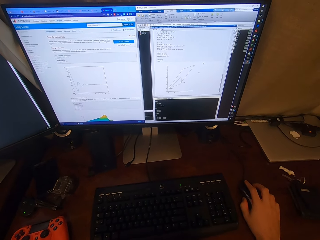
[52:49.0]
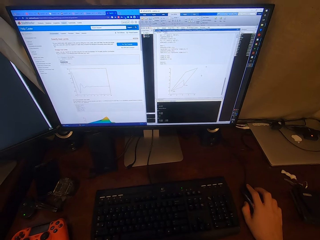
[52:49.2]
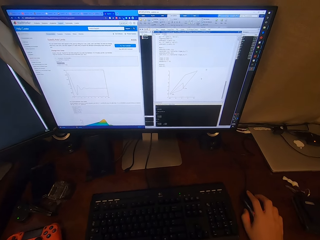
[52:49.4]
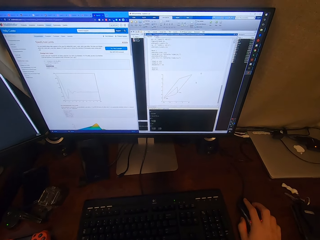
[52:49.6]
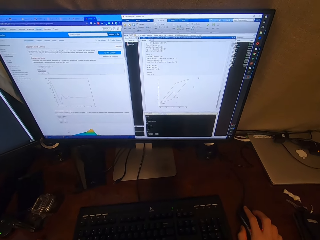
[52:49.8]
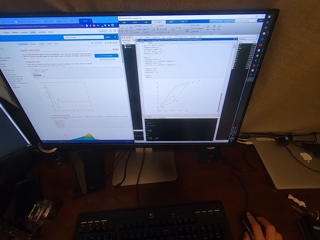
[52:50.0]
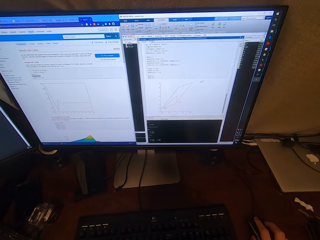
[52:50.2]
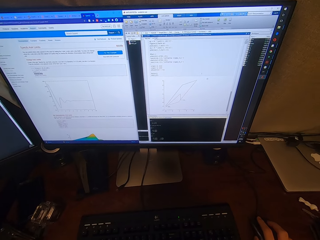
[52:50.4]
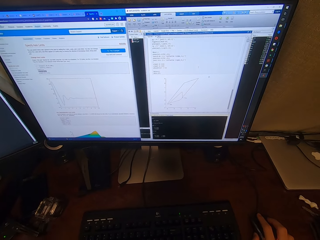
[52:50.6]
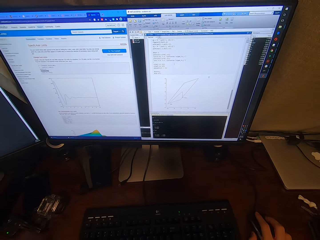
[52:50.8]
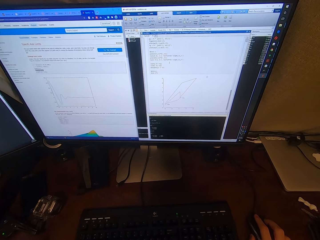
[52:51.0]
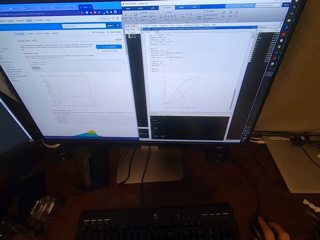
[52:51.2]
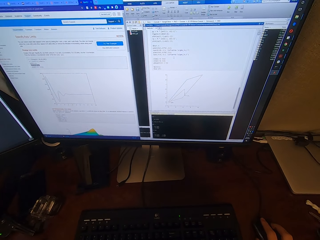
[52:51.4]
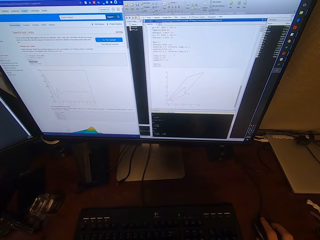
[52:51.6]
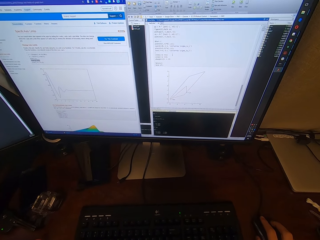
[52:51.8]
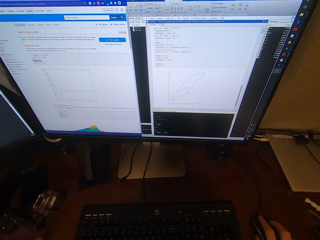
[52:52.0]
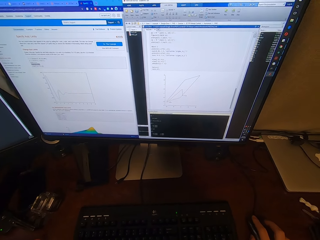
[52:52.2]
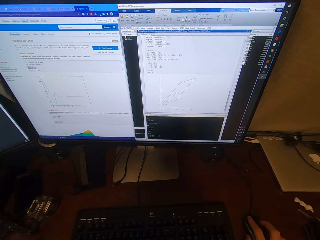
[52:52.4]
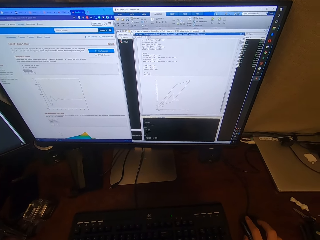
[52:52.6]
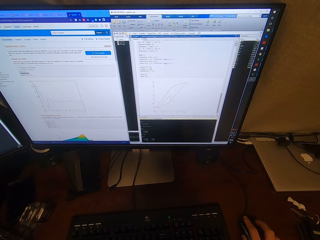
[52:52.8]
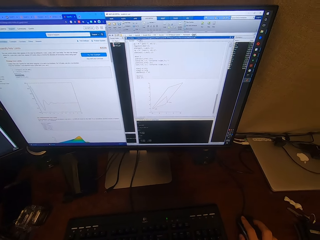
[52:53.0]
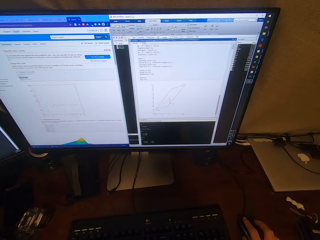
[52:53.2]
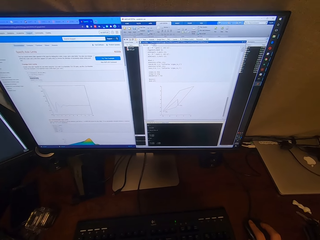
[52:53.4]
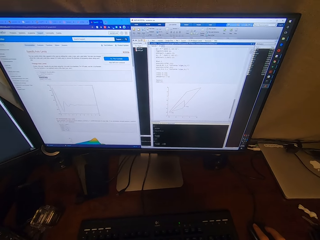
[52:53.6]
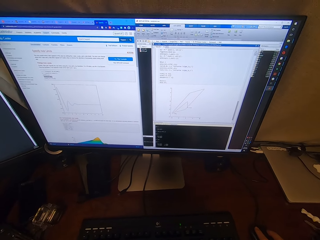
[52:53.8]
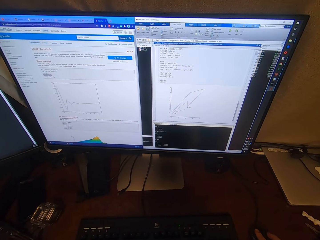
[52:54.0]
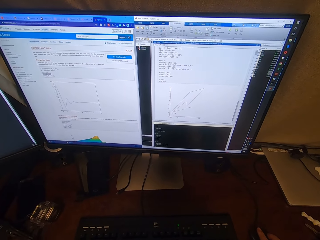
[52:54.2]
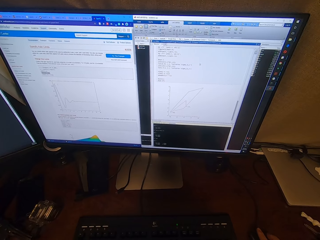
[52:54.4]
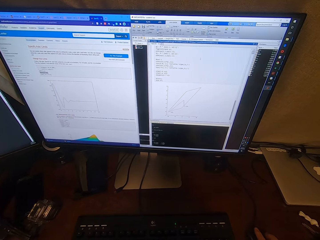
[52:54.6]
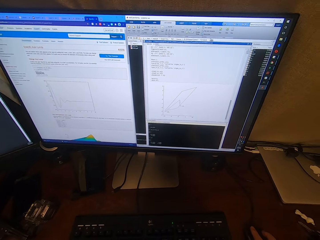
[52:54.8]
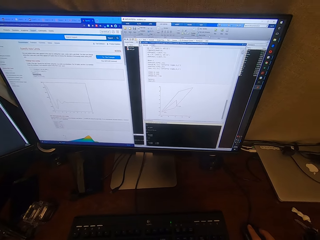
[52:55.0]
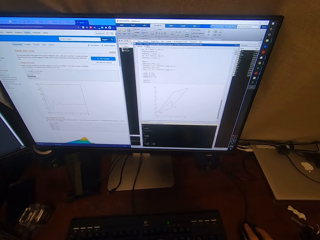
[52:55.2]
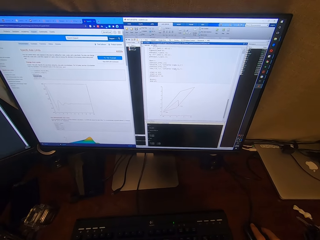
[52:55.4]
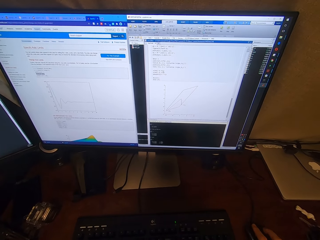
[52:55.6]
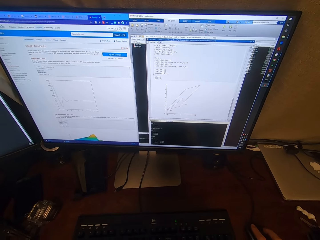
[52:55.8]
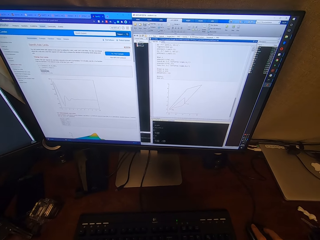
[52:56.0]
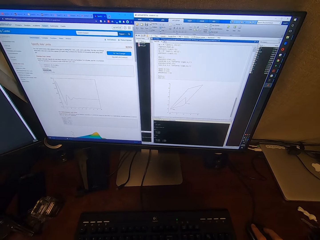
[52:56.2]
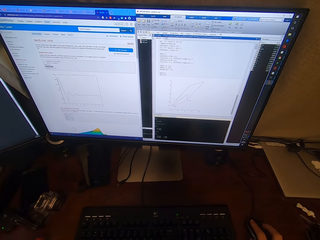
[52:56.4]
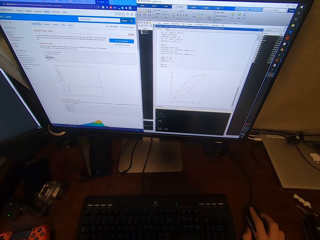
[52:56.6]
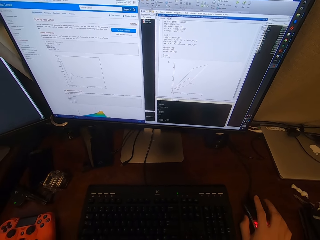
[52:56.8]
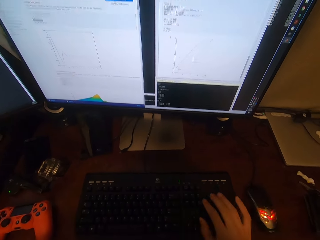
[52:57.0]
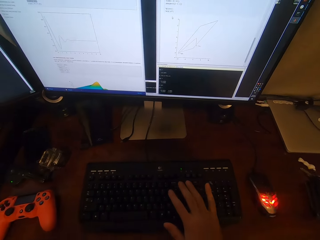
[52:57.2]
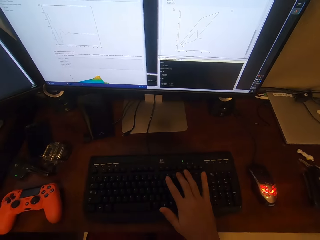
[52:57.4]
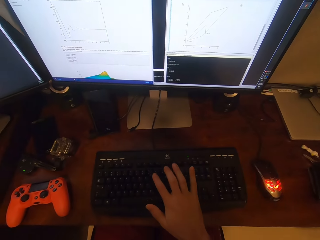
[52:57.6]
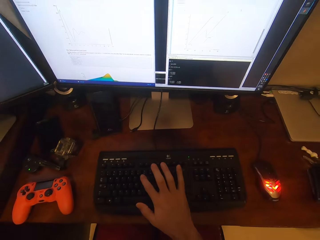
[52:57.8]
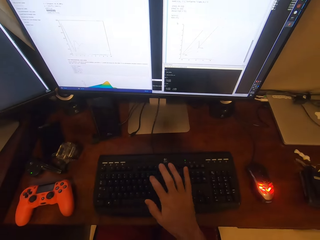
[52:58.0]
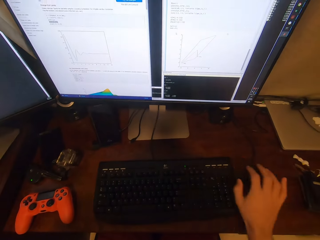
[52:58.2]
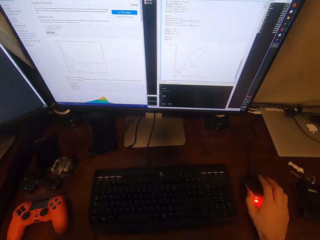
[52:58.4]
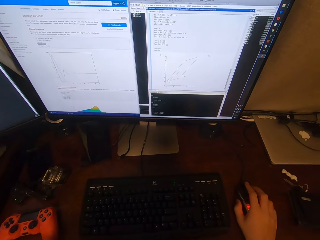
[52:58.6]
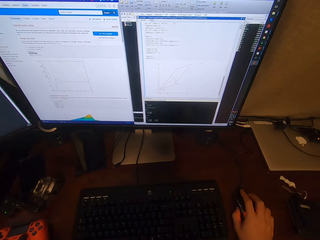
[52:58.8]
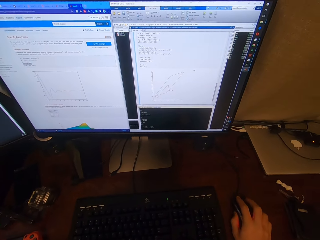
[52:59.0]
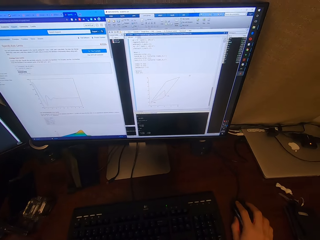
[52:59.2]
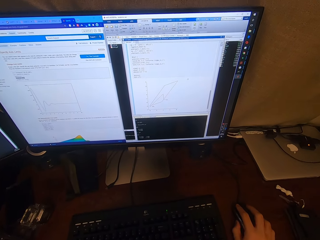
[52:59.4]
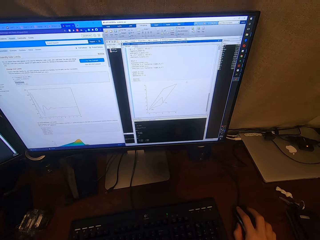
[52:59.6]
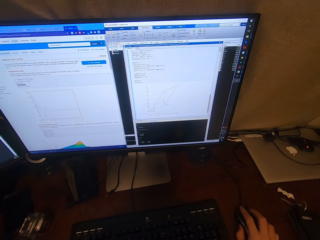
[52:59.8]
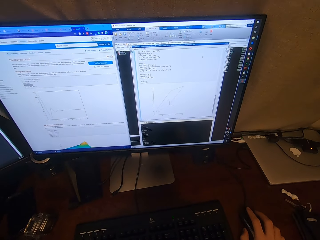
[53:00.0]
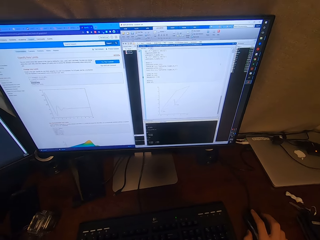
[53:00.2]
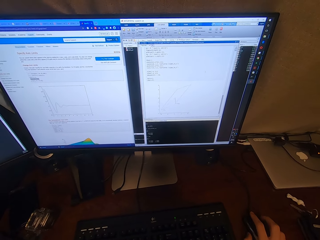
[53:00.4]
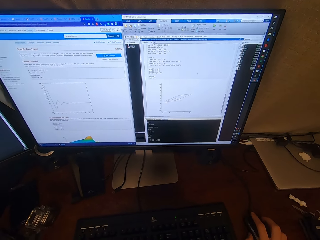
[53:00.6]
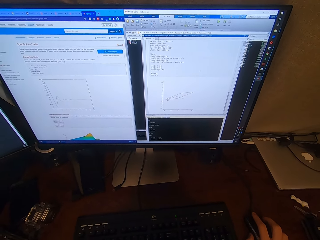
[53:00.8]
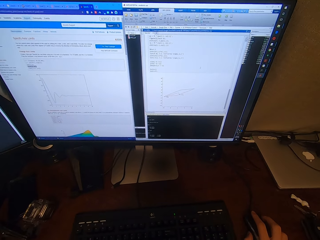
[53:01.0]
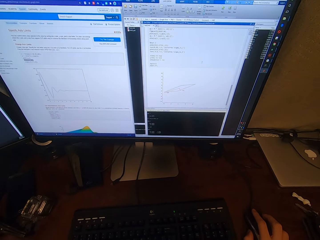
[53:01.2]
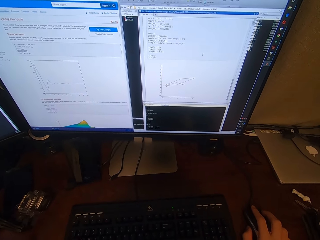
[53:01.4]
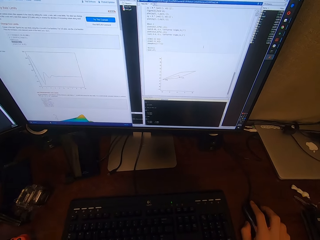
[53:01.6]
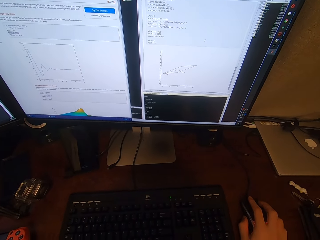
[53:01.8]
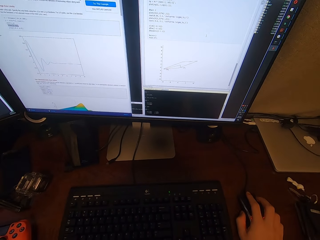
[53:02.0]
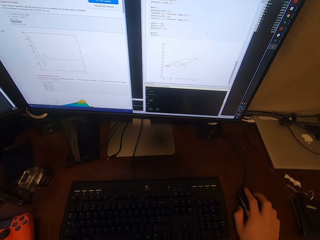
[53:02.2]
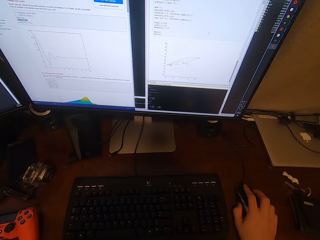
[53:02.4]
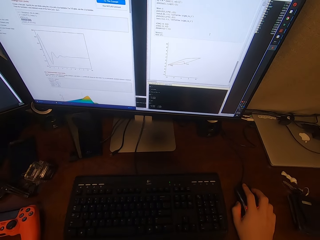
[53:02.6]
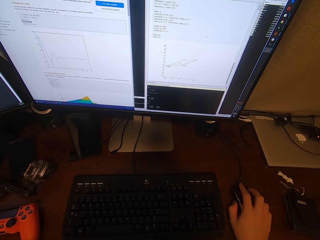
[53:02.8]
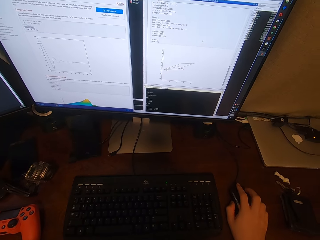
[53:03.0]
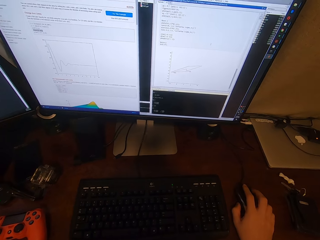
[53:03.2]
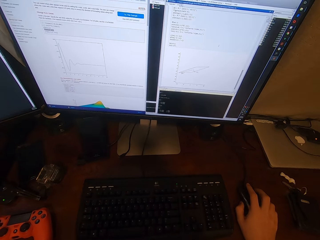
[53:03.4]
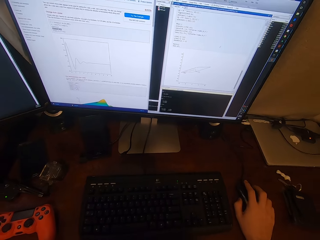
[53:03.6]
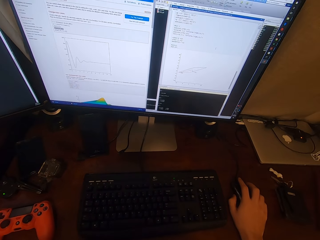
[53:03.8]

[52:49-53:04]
The camera wearer types on the keyboard. They click on the mouse.

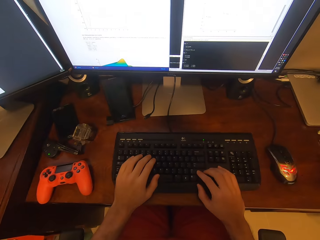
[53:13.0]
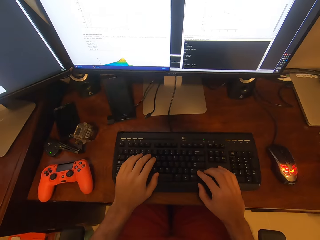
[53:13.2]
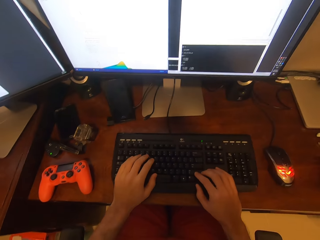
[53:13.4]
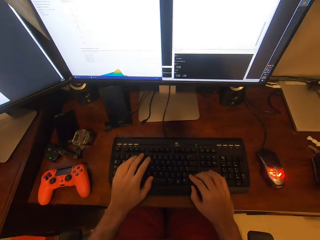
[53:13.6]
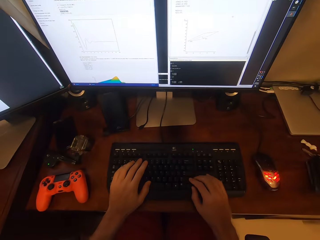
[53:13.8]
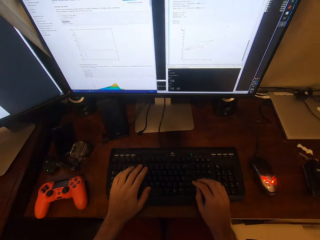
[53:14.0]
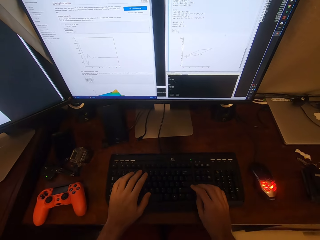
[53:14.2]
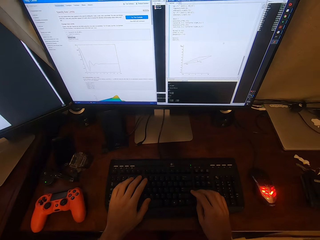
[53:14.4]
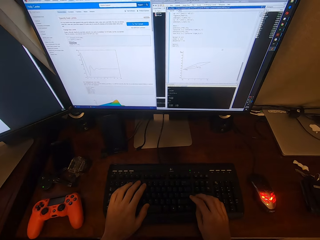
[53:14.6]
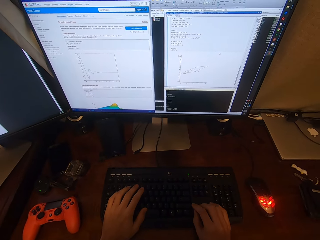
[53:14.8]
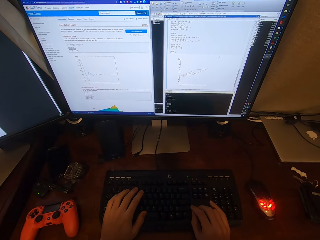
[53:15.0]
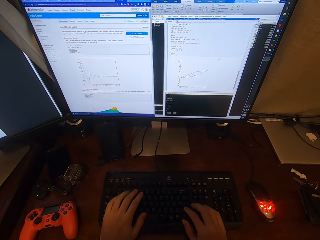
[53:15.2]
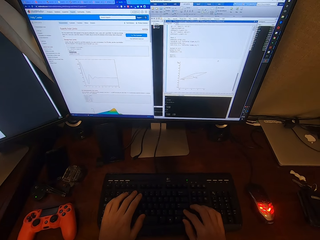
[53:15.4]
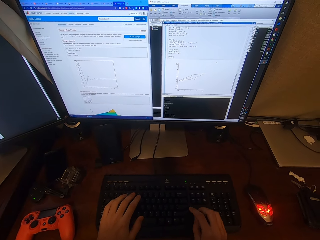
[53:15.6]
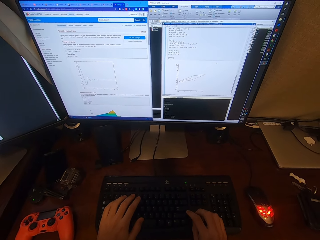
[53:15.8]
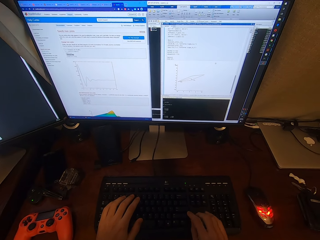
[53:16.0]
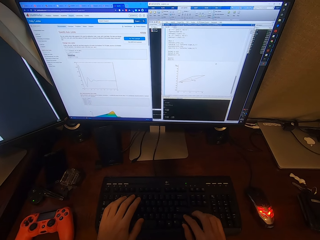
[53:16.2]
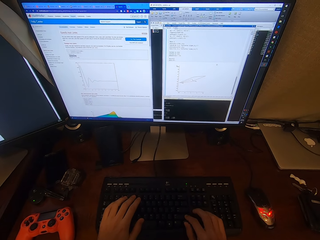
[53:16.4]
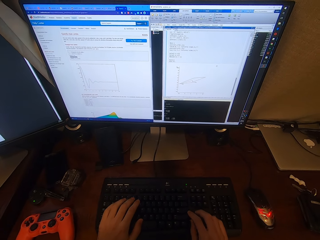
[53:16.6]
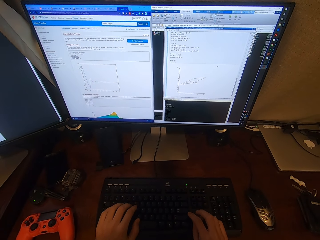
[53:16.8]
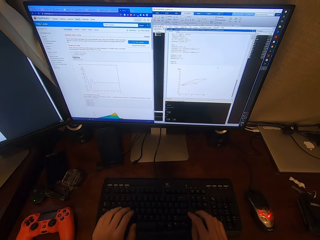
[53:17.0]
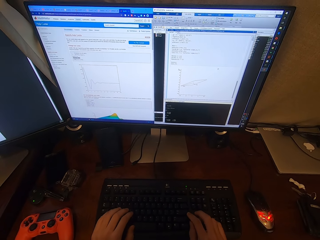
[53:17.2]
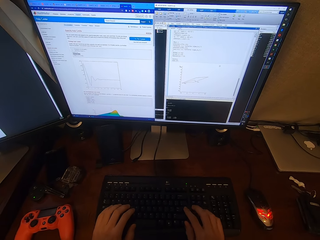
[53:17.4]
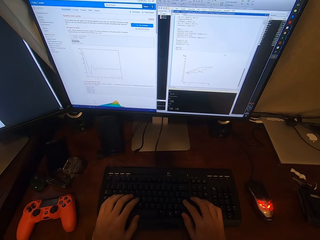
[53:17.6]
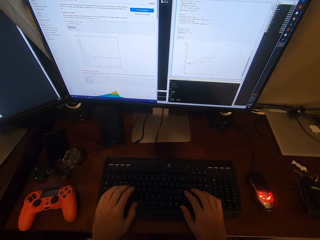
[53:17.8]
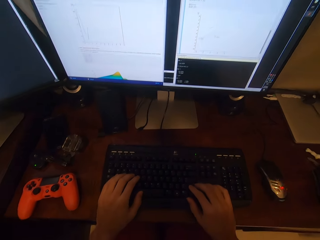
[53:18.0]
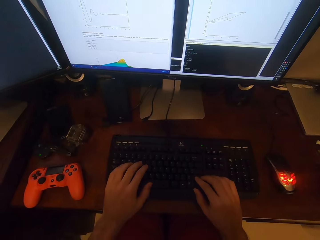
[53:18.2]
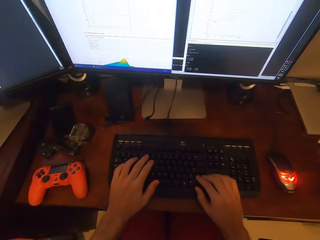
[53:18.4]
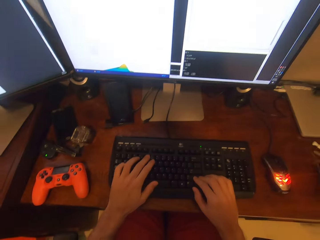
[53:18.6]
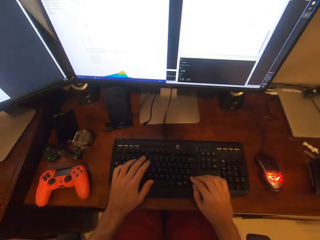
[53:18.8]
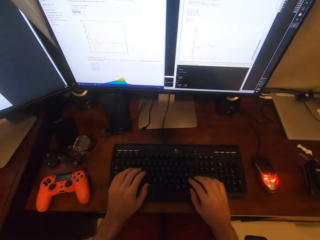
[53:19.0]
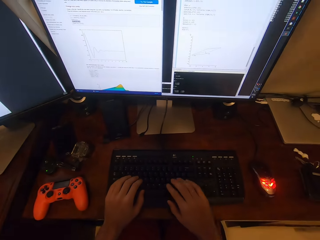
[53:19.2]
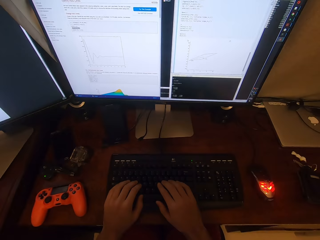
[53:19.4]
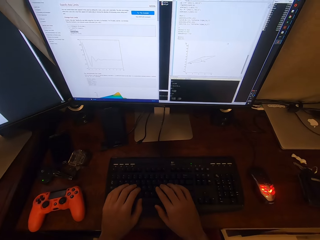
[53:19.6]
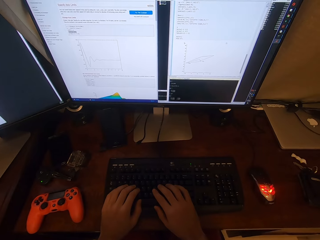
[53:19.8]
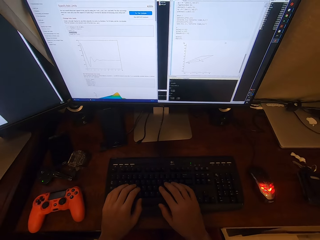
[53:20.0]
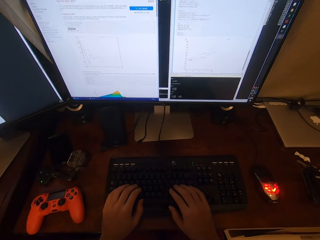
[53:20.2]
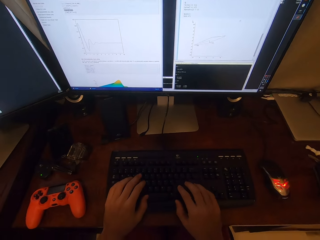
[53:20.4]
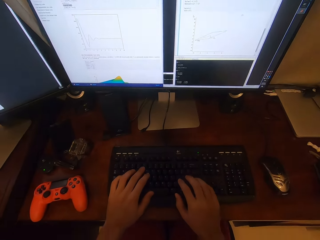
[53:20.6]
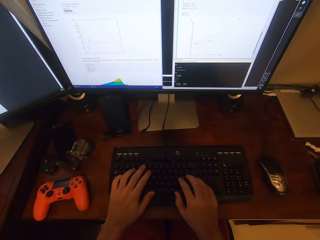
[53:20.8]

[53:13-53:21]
The camera wearer types on the keyboard.
